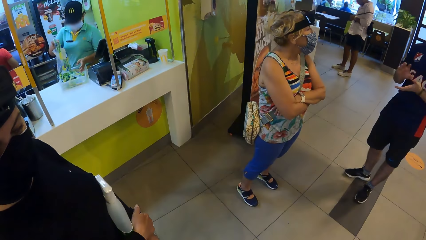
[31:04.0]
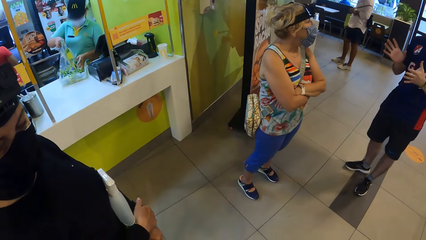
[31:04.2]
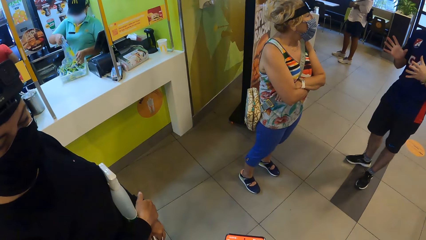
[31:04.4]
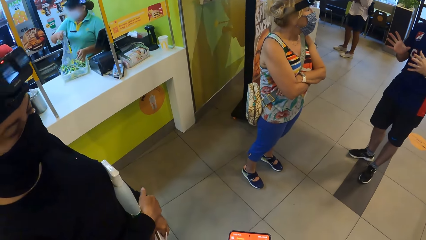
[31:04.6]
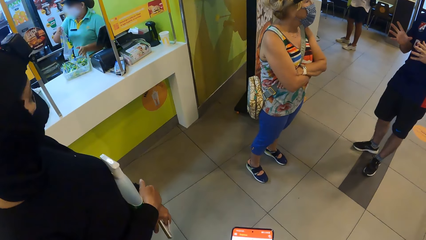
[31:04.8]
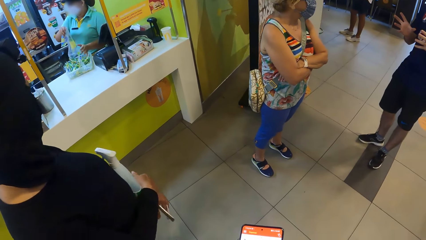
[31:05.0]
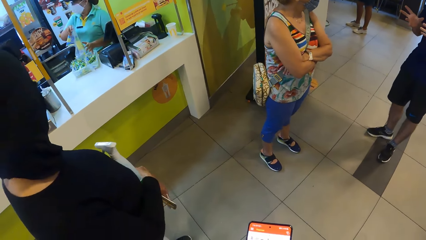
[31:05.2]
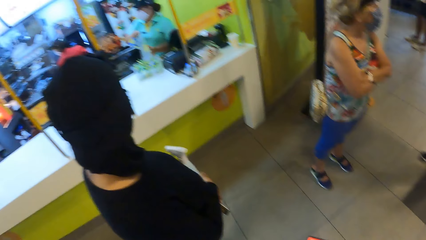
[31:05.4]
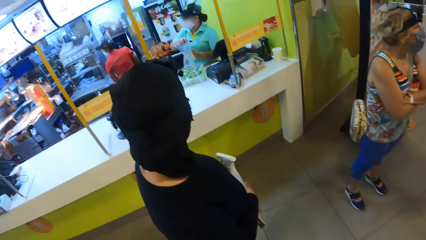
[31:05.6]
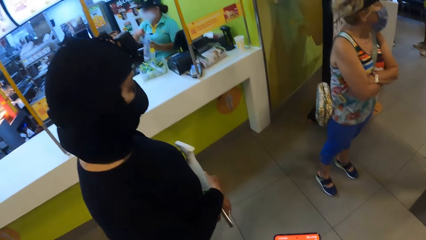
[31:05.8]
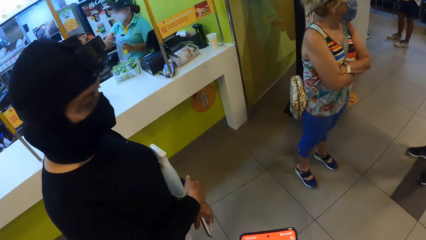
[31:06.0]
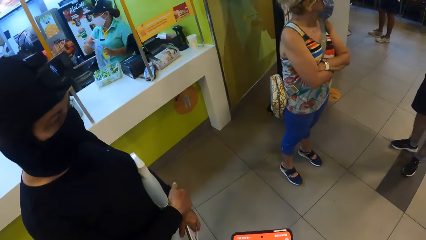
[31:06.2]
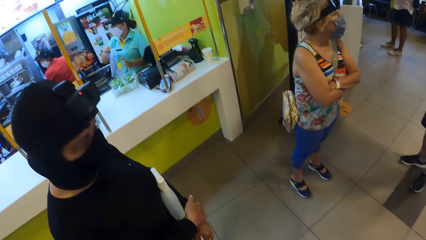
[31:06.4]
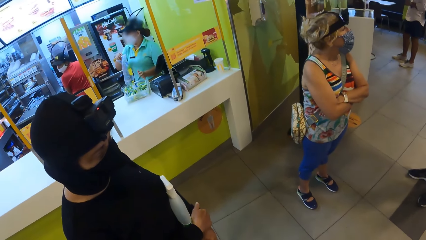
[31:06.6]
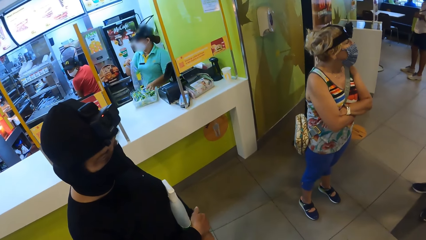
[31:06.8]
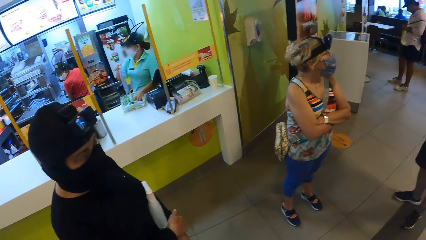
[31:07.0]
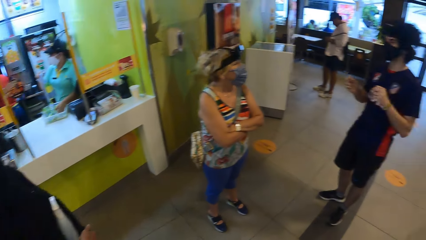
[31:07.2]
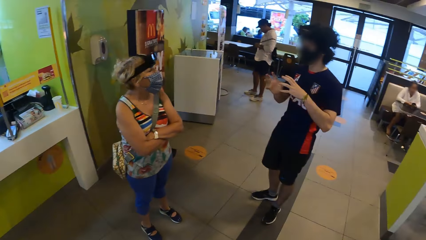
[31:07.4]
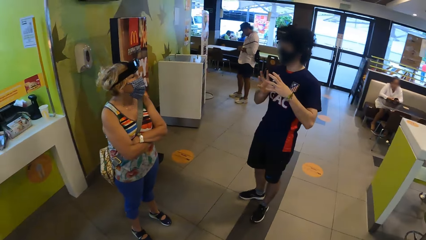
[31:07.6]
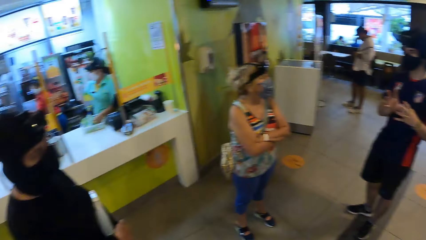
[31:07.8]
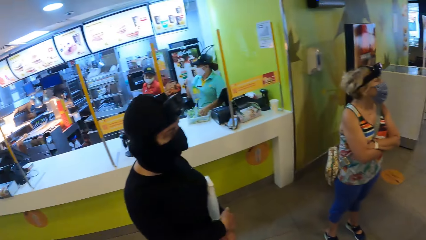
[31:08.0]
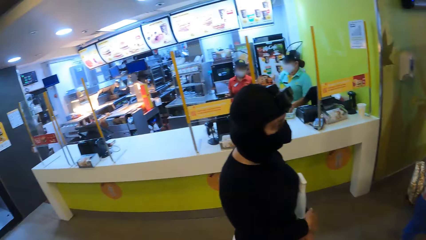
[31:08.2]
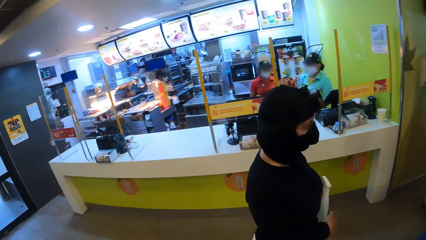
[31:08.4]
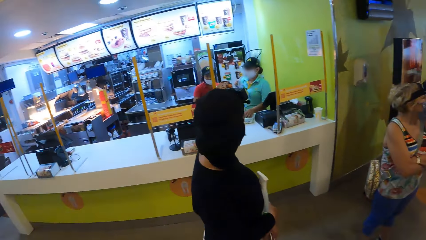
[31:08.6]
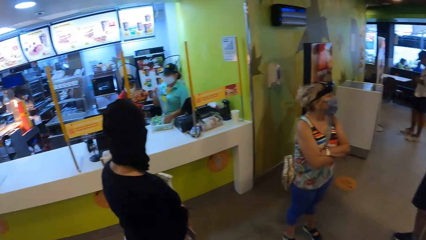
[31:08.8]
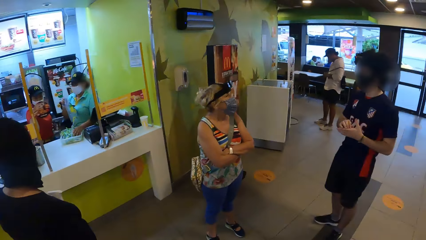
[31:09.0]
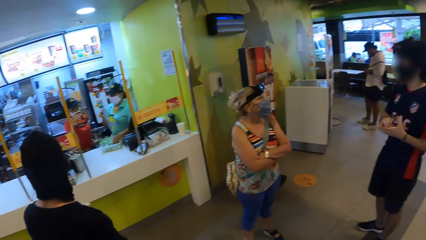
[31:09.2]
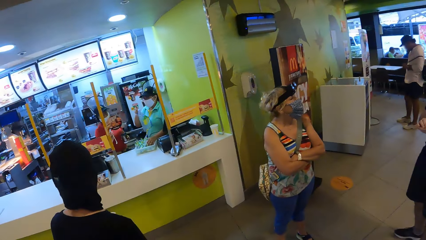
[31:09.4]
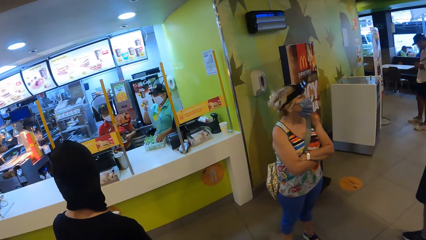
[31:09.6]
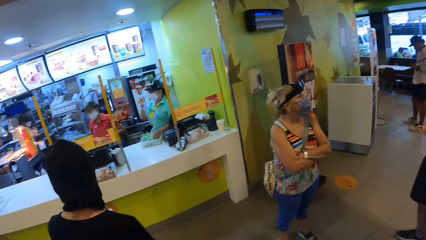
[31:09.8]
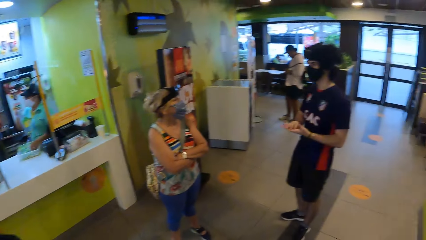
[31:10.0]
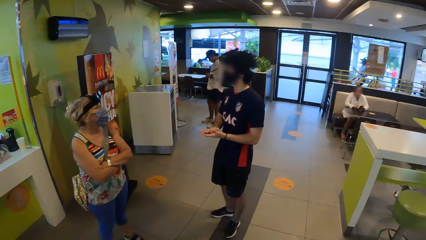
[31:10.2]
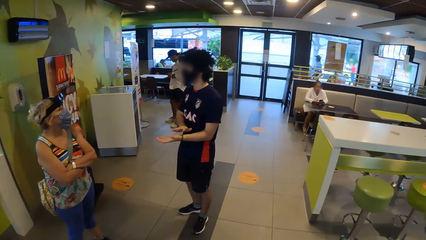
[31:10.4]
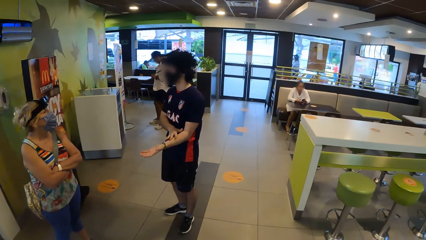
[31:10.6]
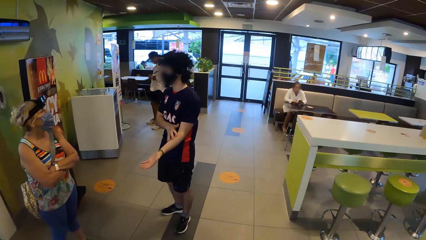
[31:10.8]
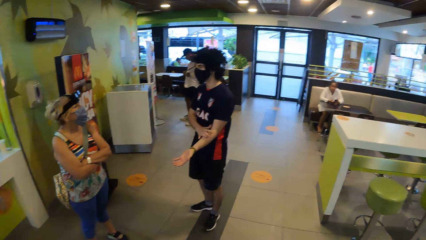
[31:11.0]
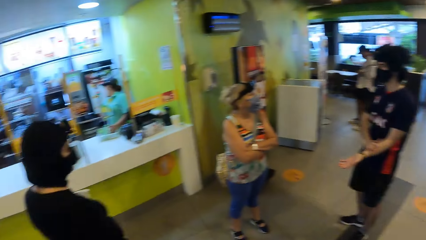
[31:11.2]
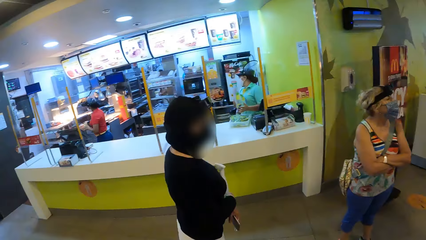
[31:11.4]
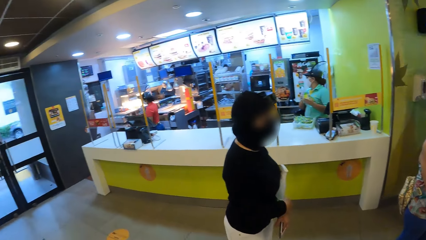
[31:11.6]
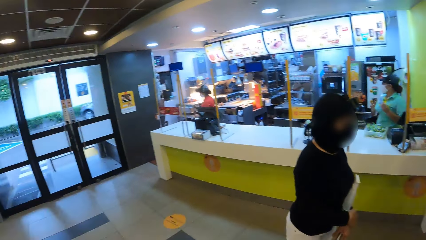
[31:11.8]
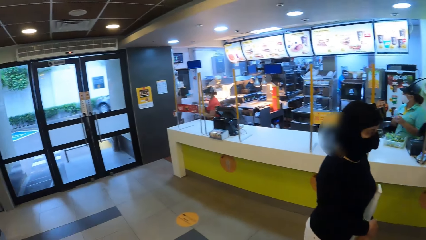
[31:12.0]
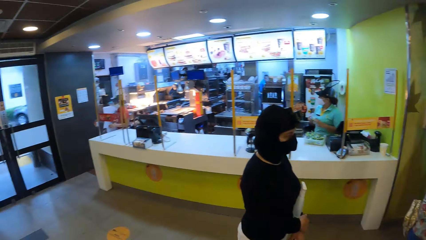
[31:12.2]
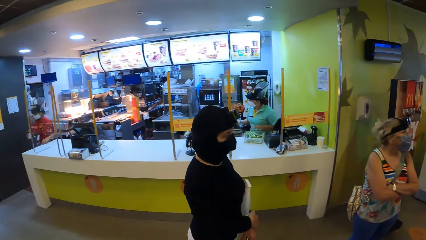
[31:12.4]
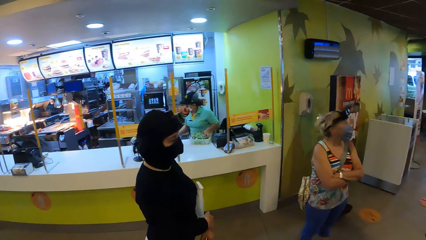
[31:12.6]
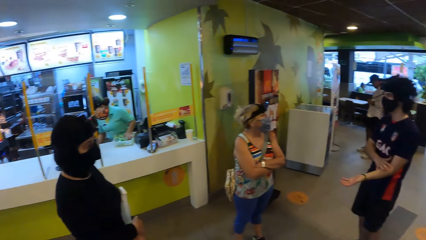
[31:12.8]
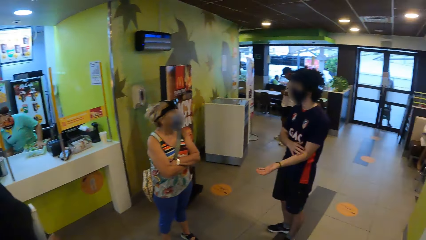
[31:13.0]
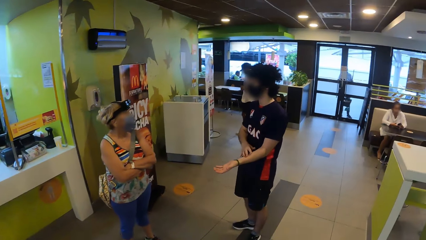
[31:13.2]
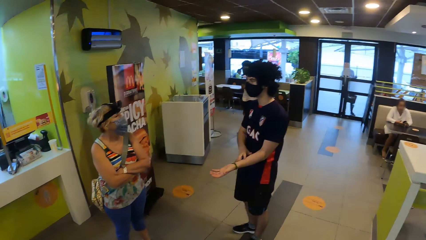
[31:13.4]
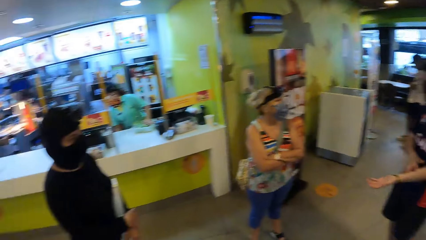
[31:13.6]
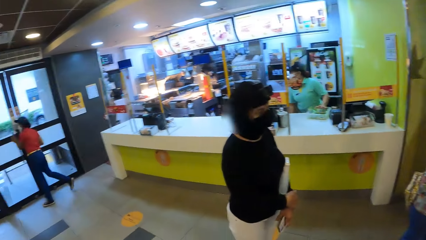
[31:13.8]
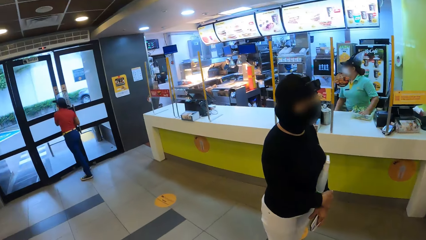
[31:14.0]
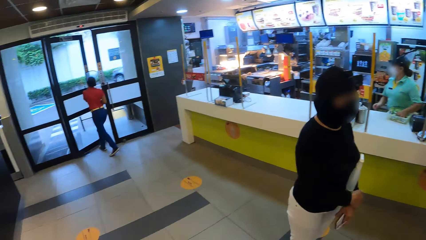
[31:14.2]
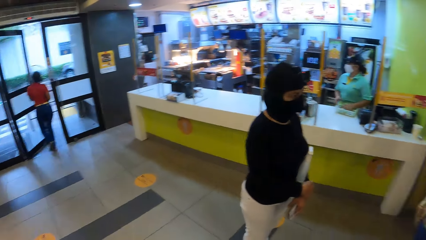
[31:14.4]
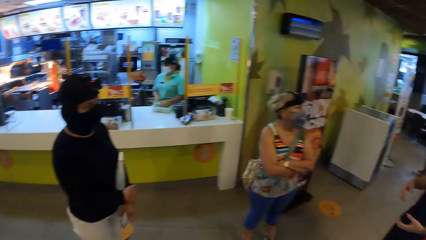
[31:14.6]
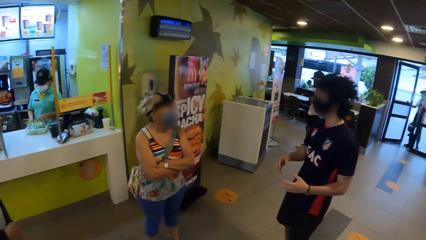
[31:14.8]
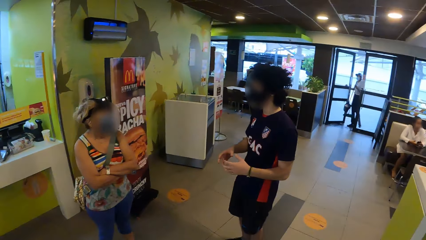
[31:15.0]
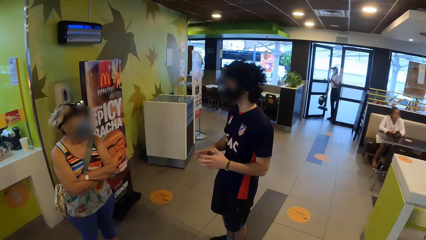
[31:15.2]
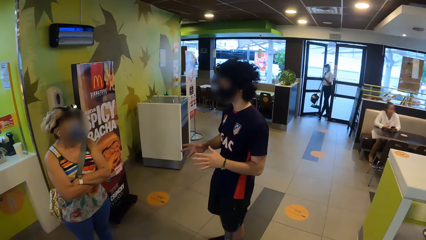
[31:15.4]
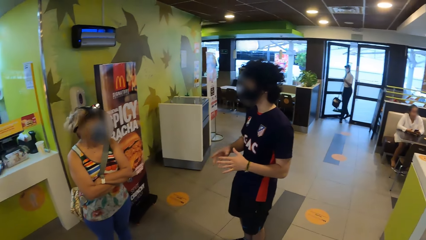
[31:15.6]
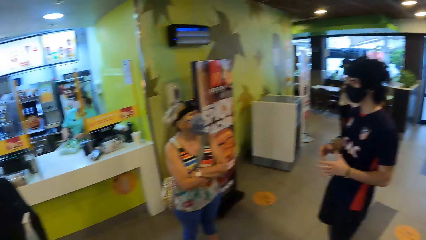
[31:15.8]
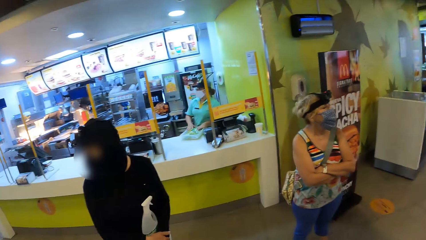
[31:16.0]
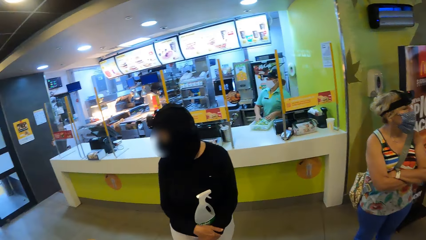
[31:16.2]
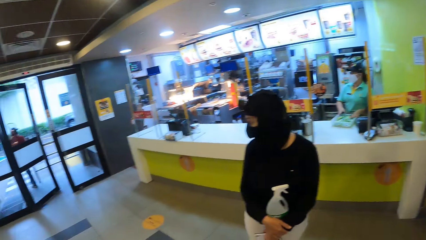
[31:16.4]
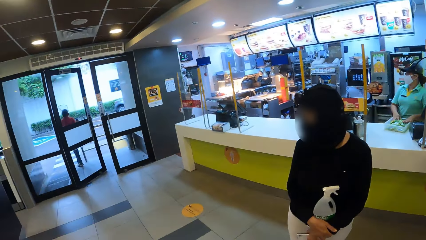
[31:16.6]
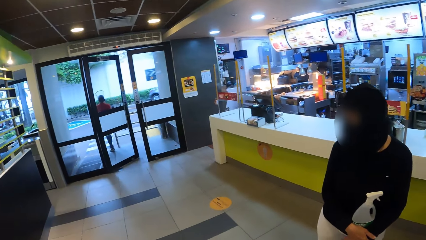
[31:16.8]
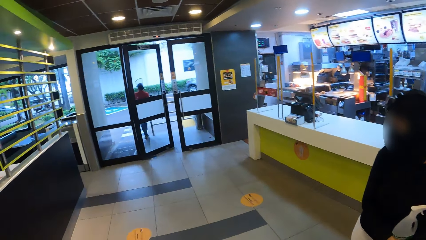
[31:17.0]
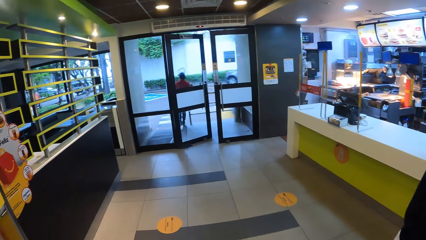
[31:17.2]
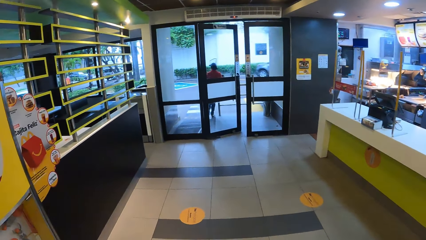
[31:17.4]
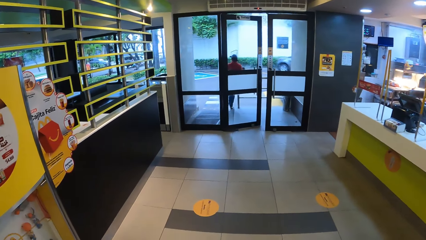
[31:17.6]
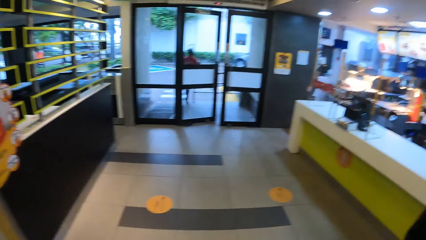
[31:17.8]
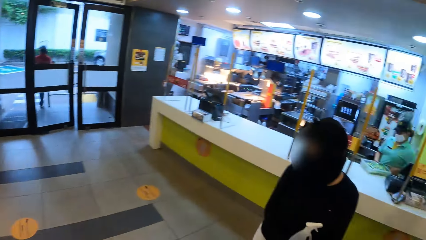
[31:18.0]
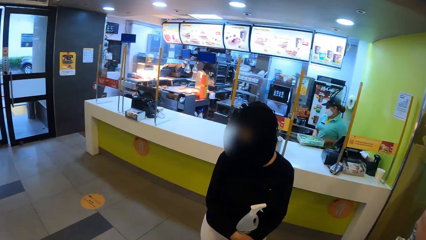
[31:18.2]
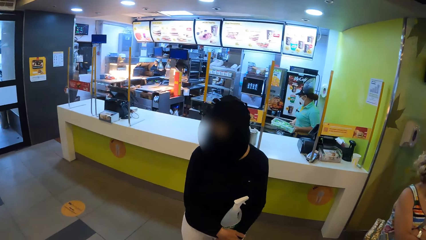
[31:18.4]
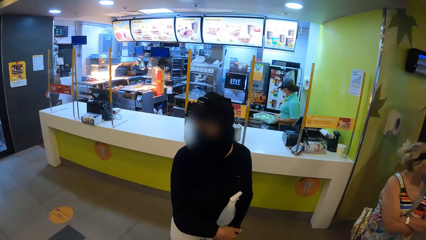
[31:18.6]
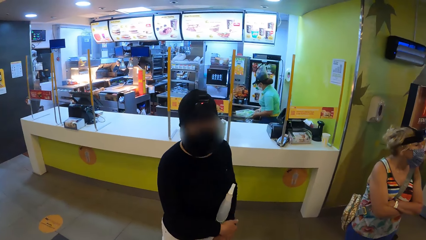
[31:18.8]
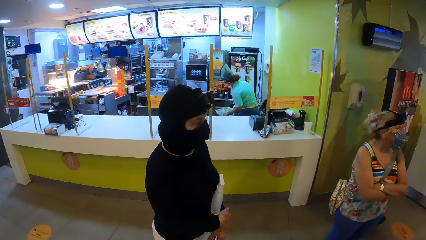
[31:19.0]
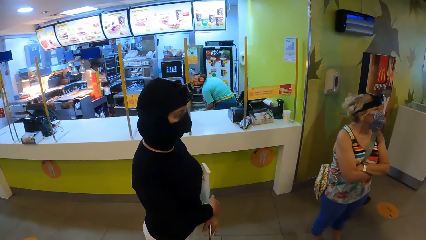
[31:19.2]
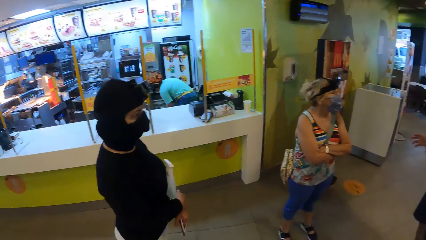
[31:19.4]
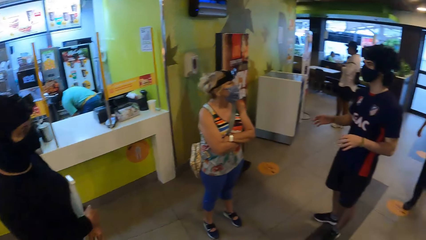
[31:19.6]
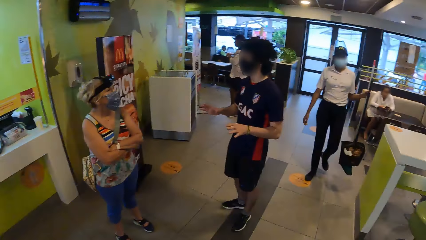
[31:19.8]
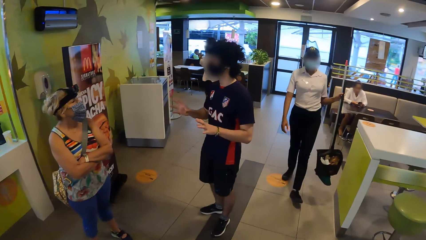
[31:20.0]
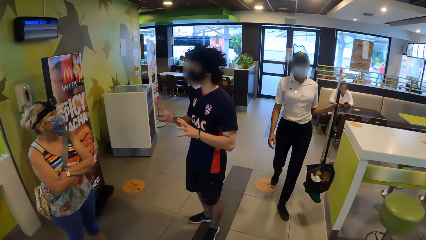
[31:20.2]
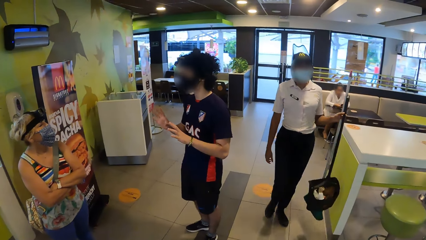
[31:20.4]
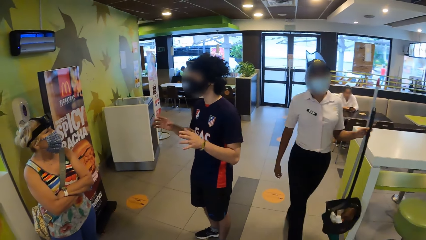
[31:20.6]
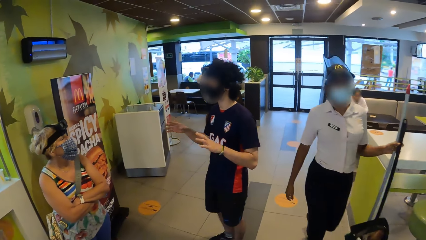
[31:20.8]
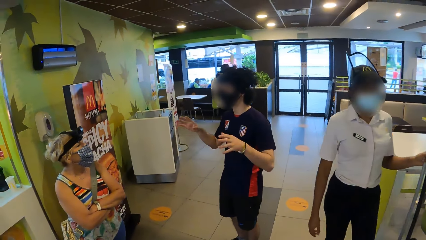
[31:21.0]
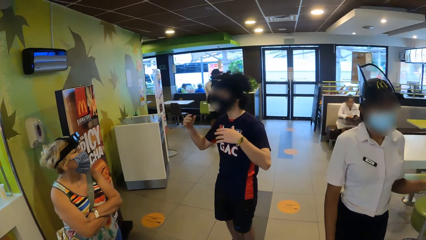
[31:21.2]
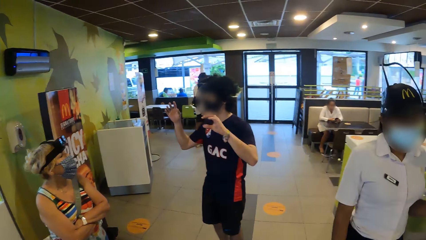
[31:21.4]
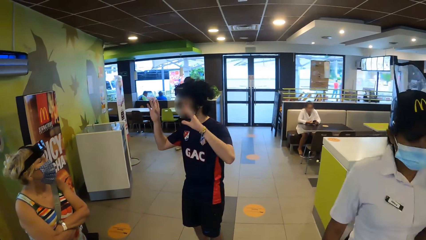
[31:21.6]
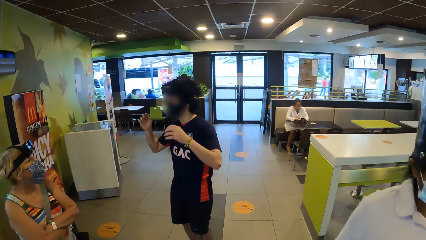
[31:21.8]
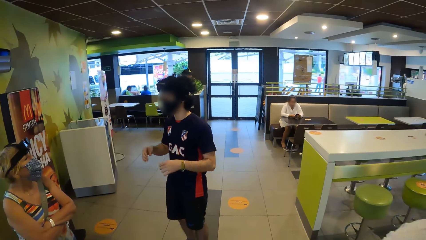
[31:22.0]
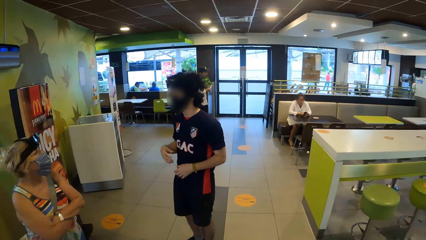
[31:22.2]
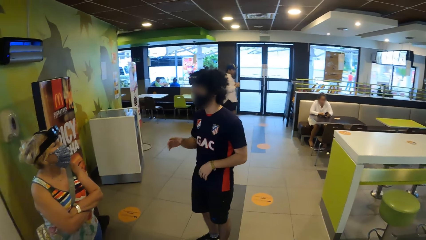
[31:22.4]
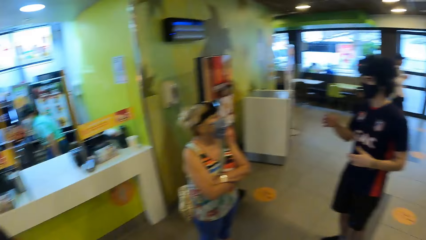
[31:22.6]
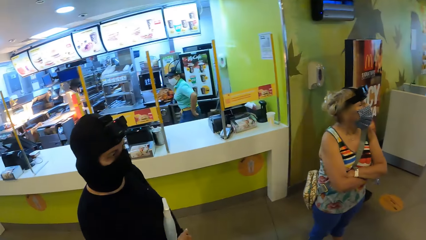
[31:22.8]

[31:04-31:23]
A man talks to a woman. Another woman puts French beans in the dish. A third woman looks around. The man talks to the first woman. The camera wearer looks around. A fourth woman opens the door. The man talks to the first woman. The camera wearer moves around the restaurant. The man talks to the first woman.
